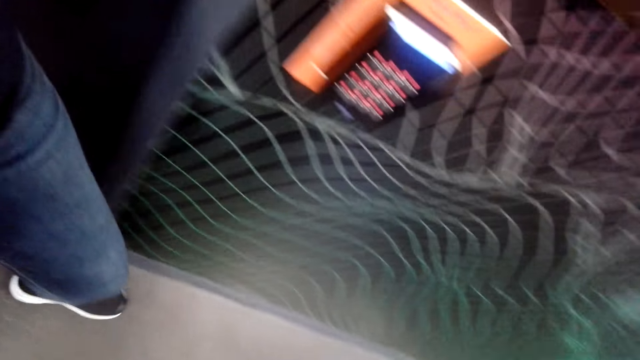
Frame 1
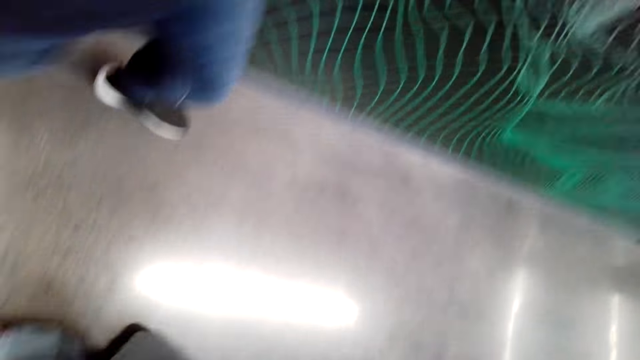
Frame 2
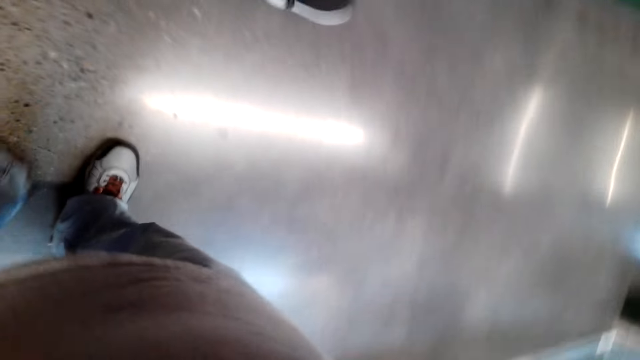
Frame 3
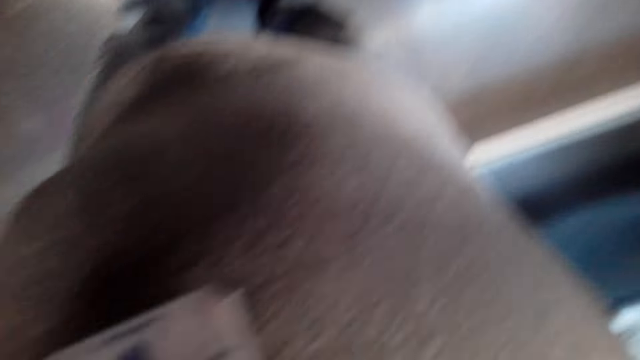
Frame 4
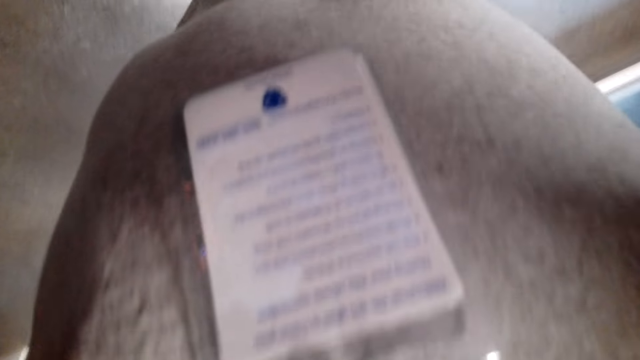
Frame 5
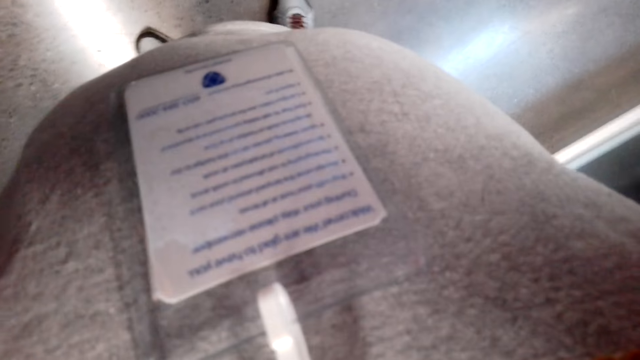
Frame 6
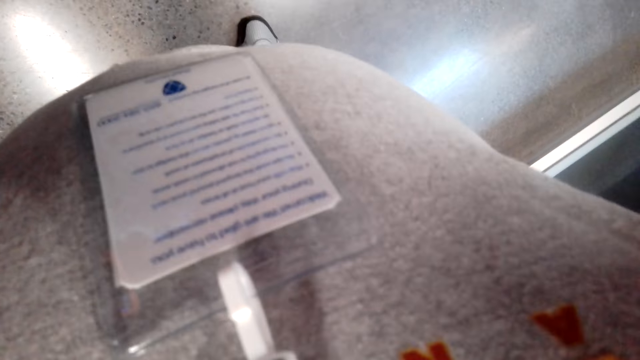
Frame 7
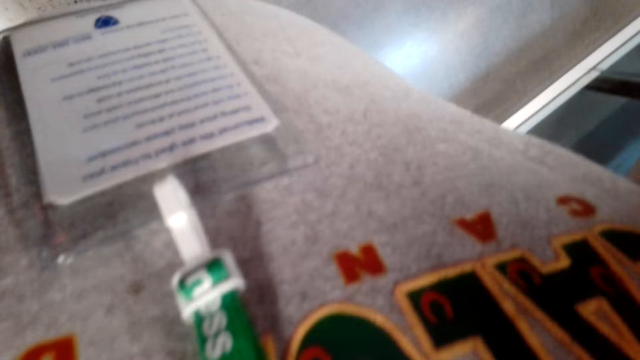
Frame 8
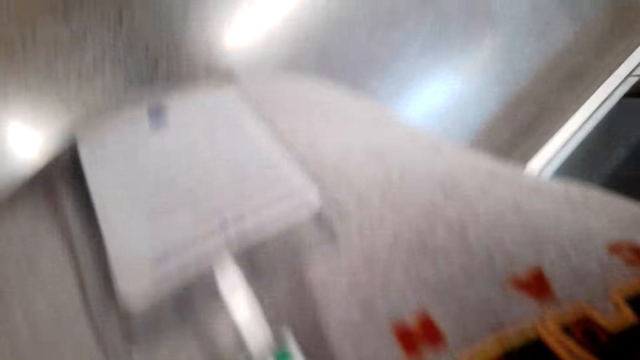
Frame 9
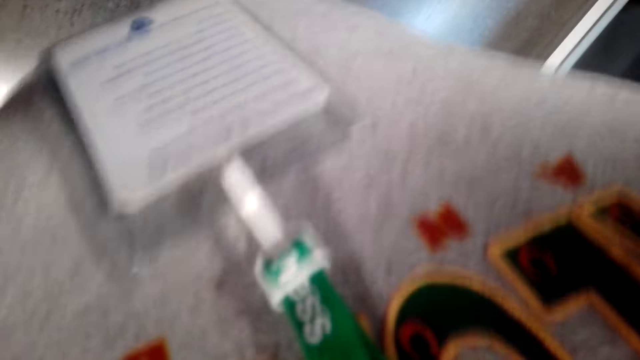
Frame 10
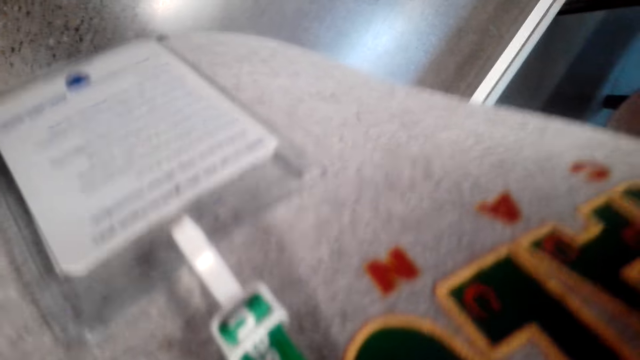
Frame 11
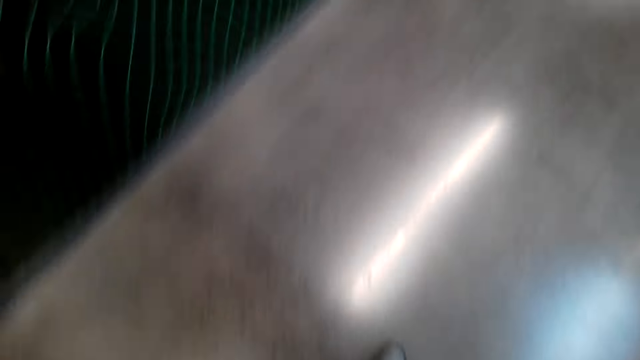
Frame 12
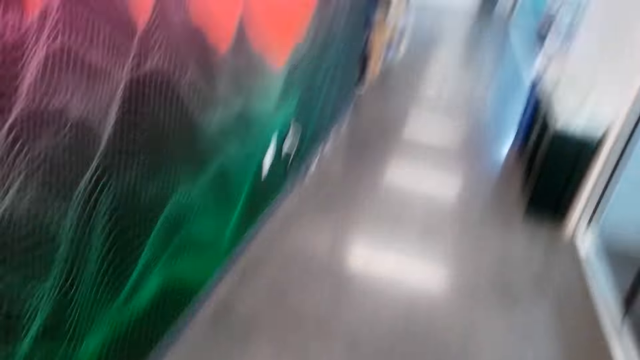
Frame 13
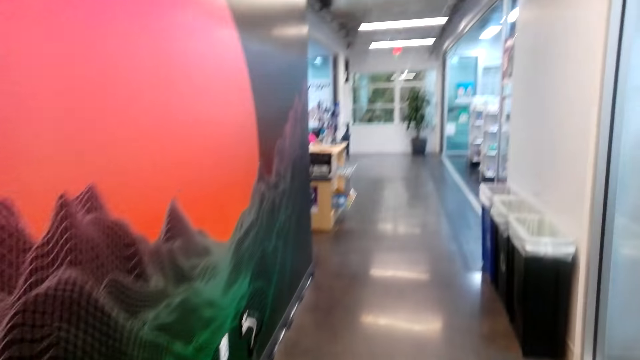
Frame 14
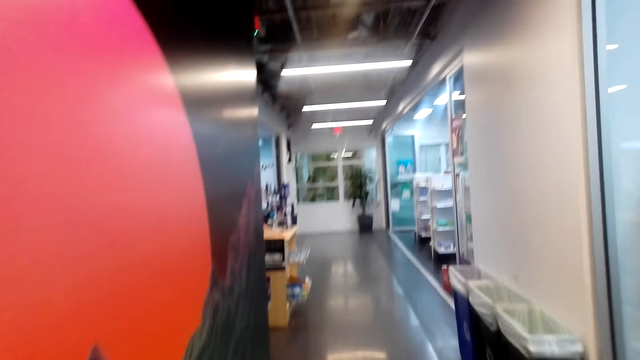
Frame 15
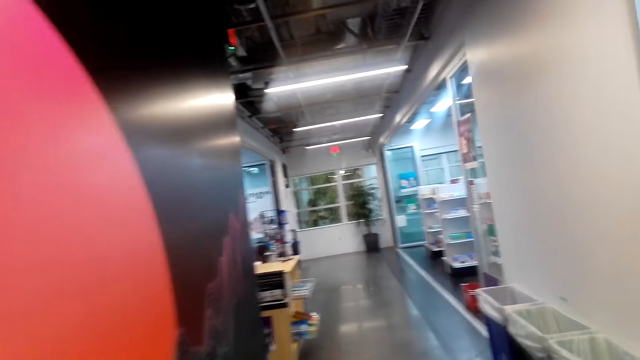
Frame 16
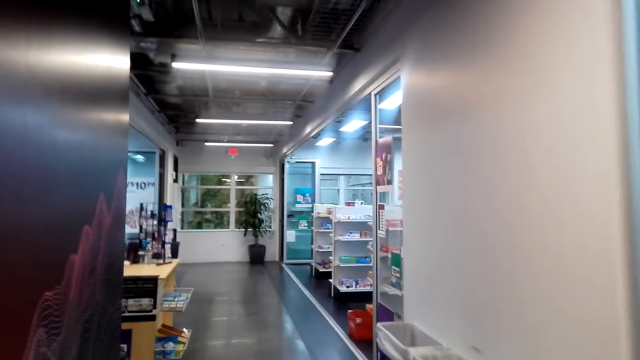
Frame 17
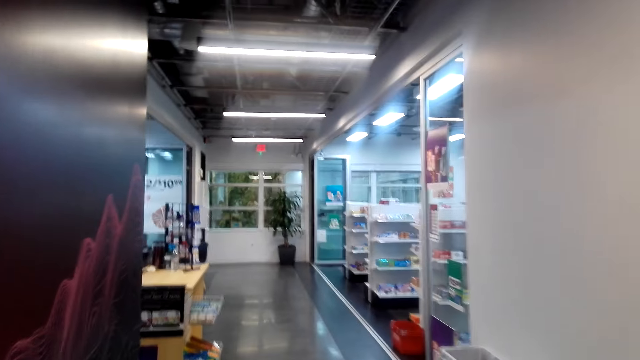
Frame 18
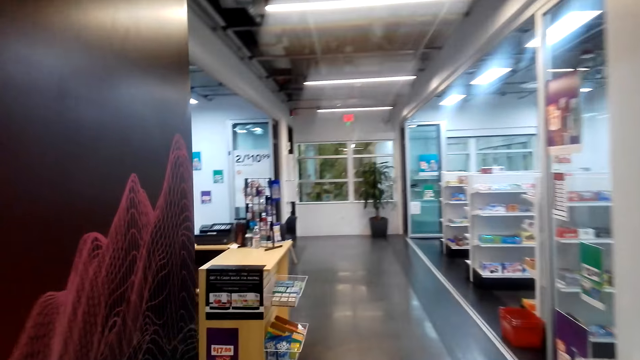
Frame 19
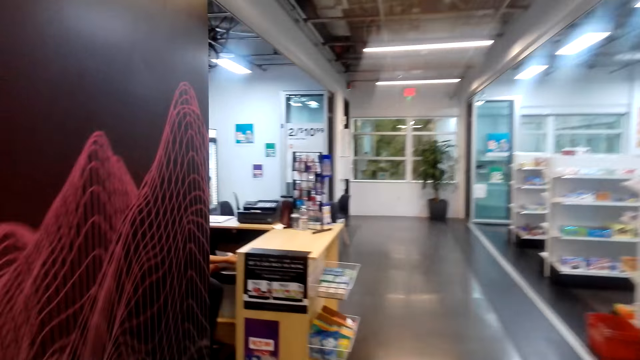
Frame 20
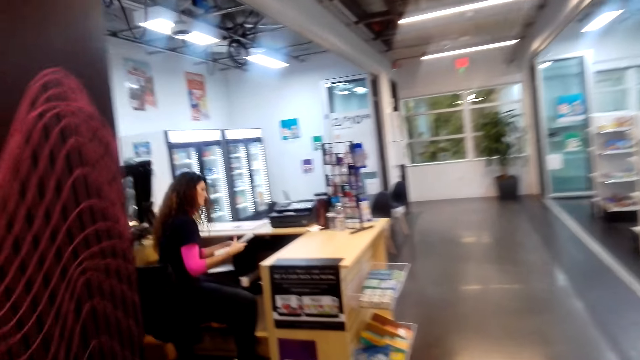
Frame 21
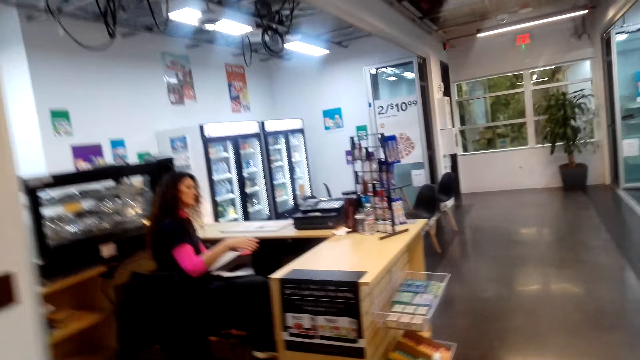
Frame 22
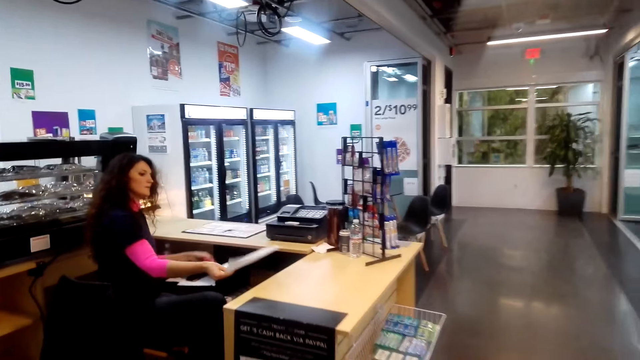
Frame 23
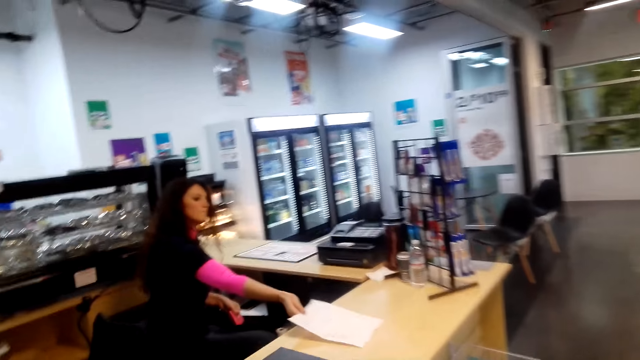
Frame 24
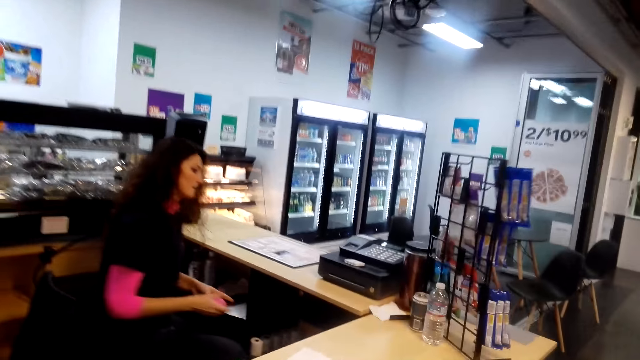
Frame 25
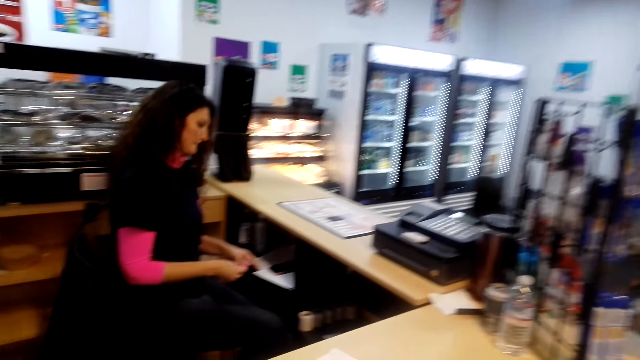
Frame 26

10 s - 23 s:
The camera wearer adjusts the camera. They walk in the supermarket's corridor.

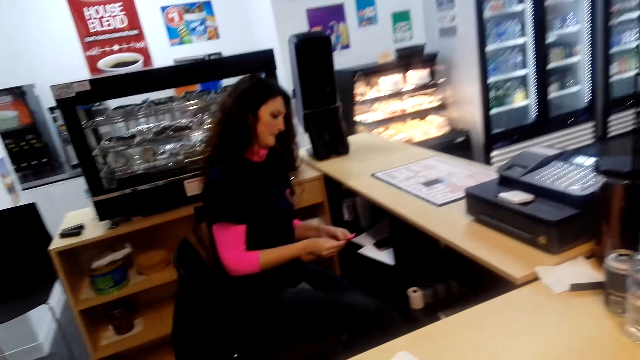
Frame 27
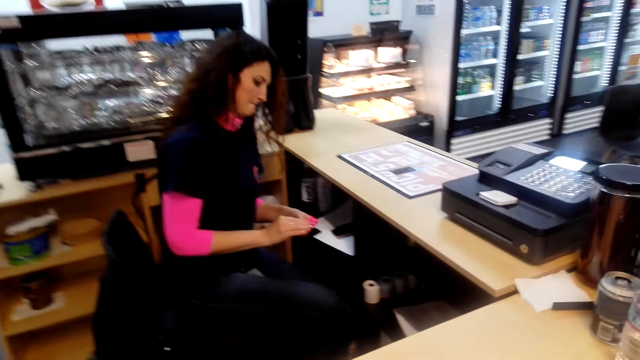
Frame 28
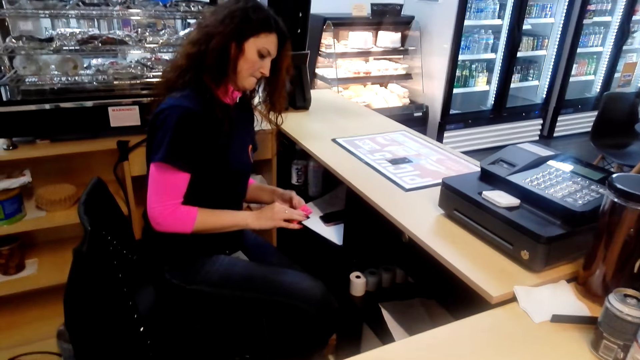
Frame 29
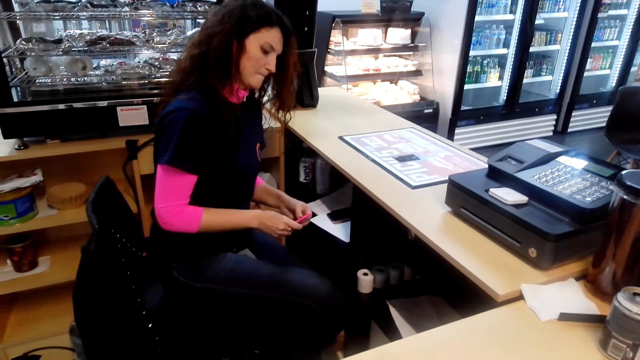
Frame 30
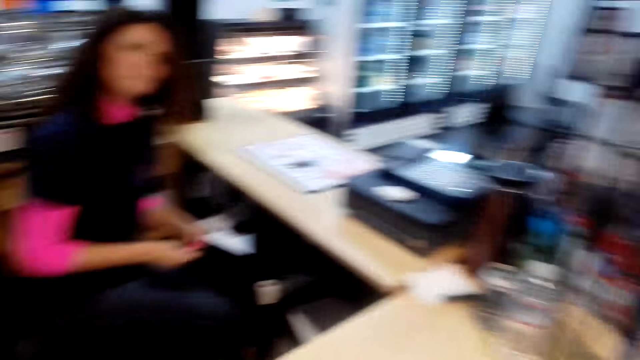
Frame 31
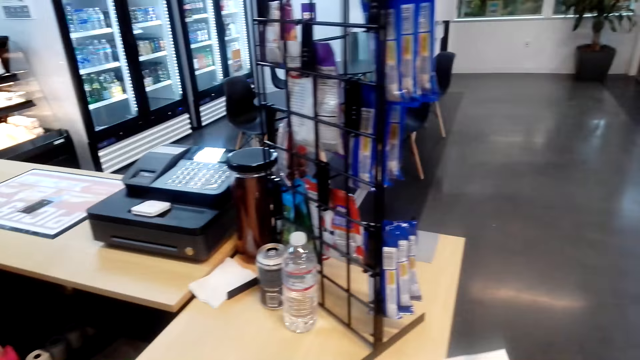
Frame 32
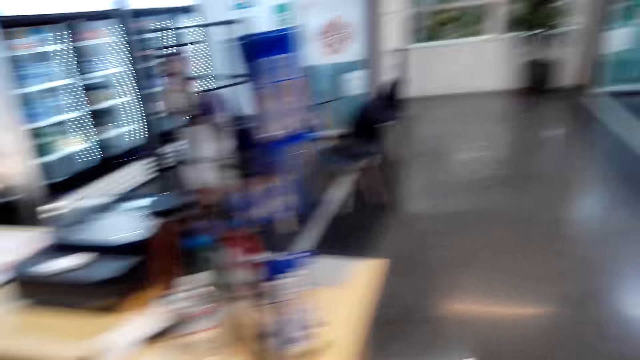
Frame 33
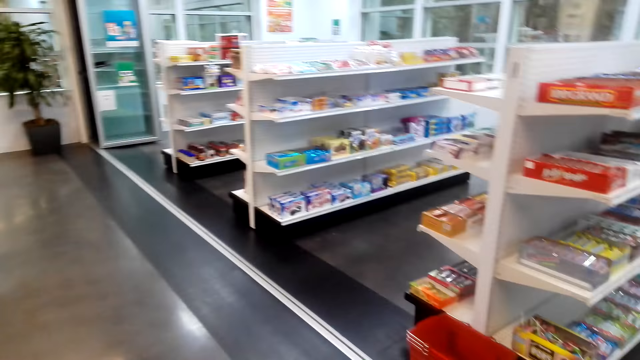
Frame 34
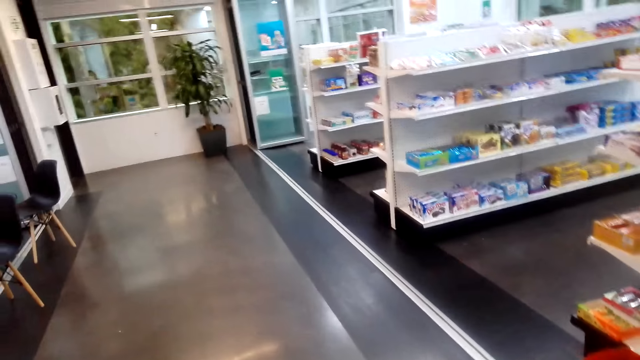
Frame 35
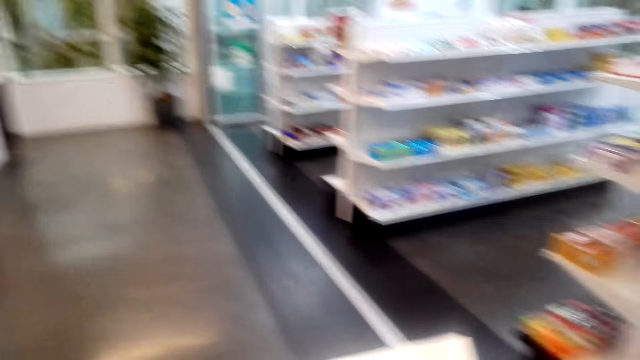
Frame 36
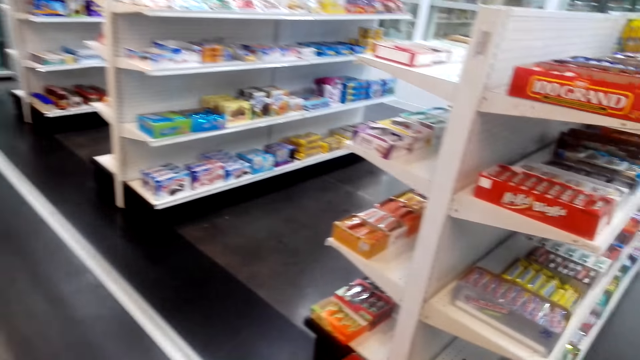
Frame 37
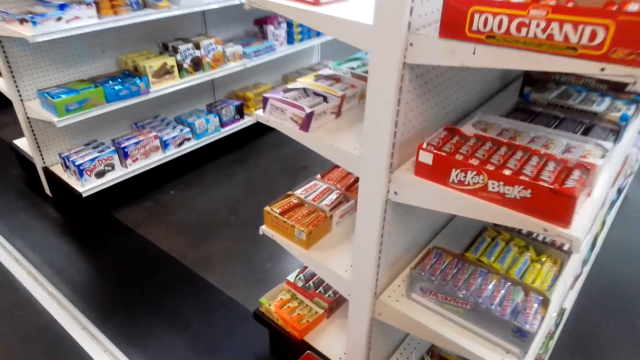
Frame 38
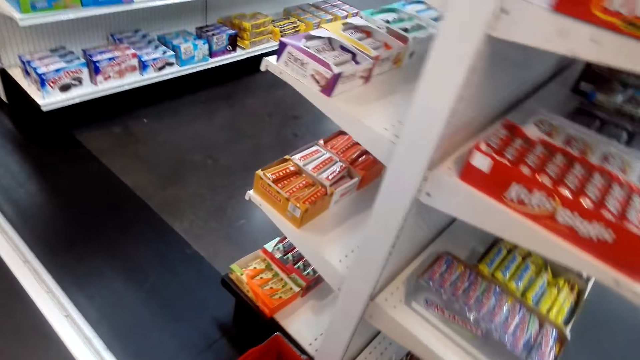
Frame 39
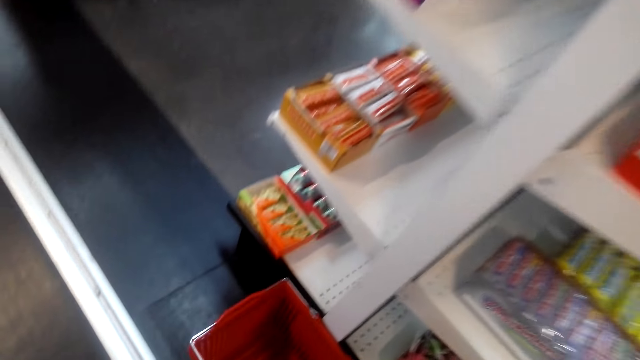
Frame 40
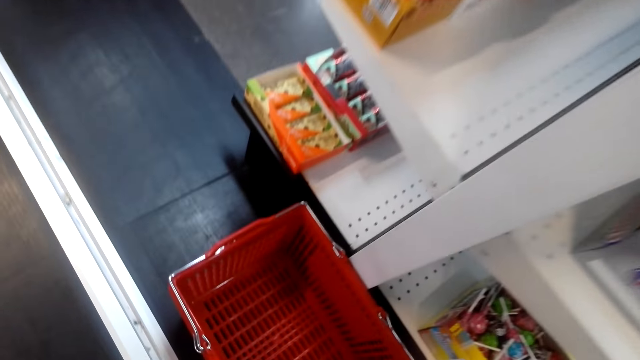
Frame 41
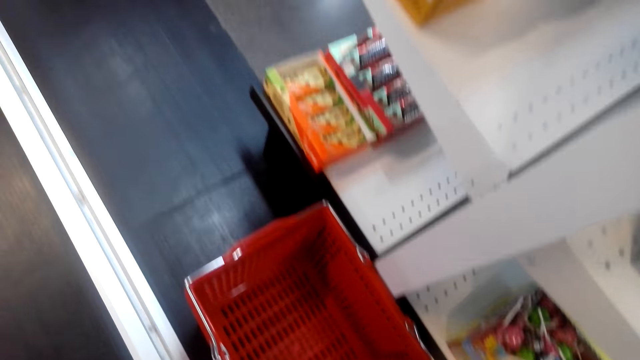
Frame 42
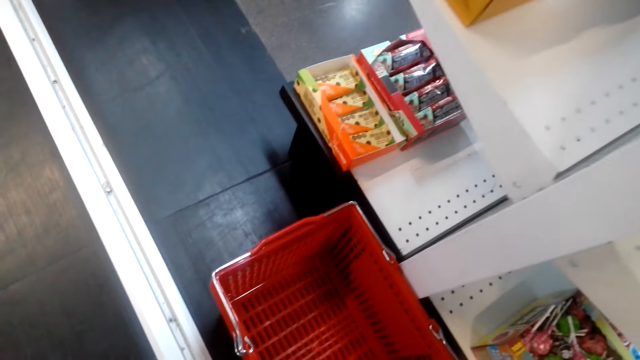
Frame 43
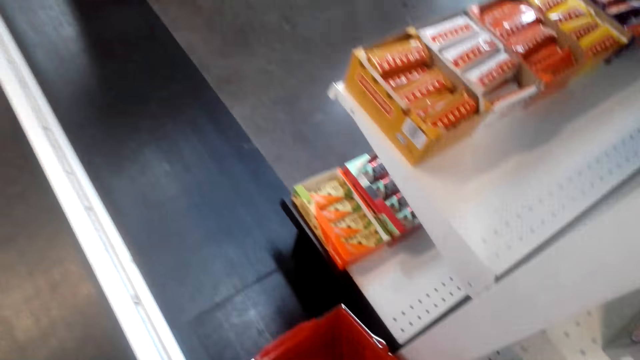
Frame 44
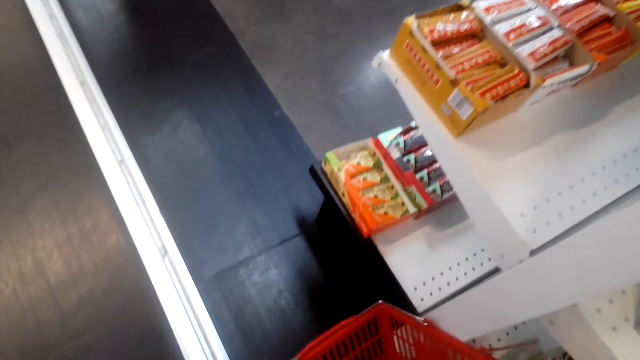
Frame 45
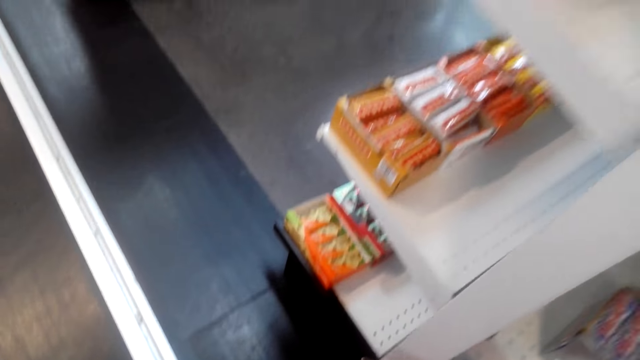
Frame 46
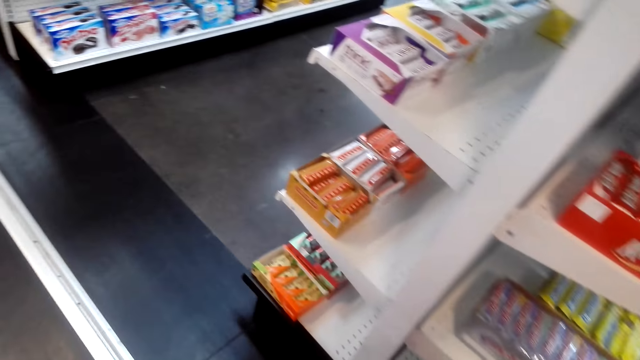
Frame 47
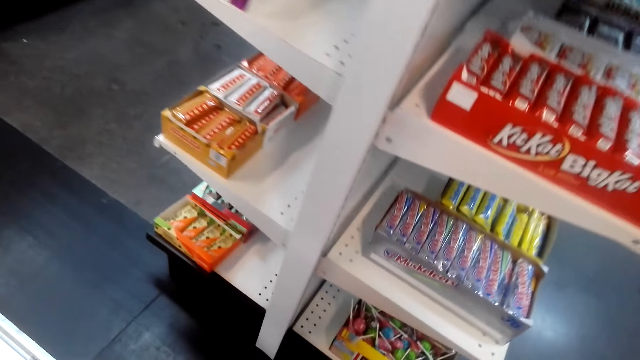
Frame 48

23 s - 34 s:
The camera wearer picks a paper from the table. They walk in the supermarket. They pick a shopping basket.
